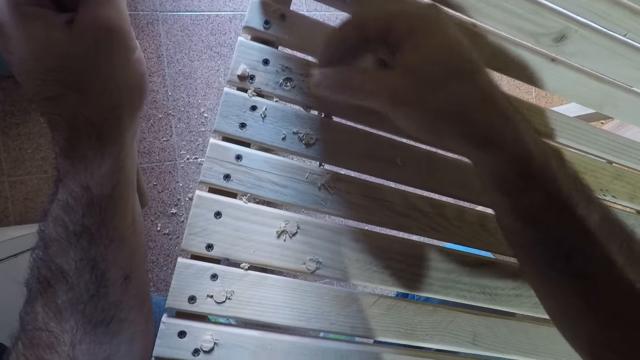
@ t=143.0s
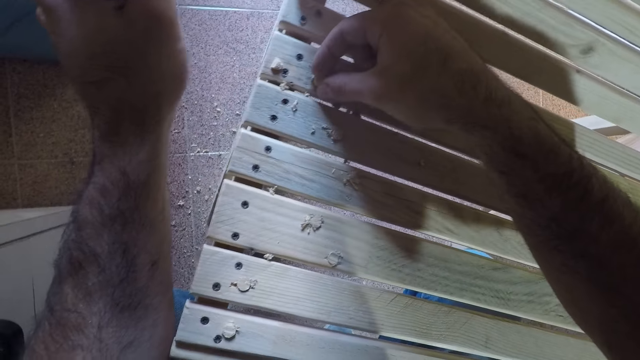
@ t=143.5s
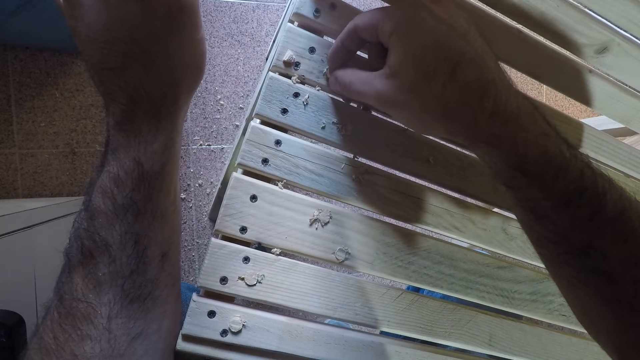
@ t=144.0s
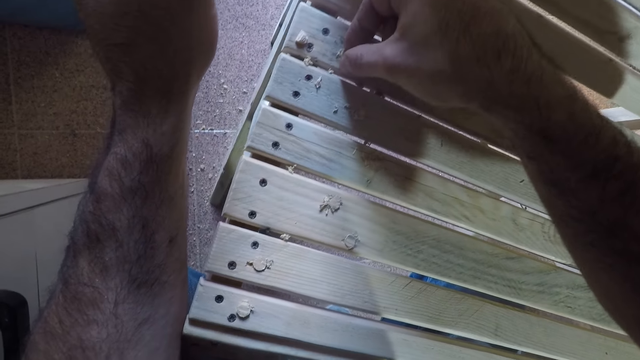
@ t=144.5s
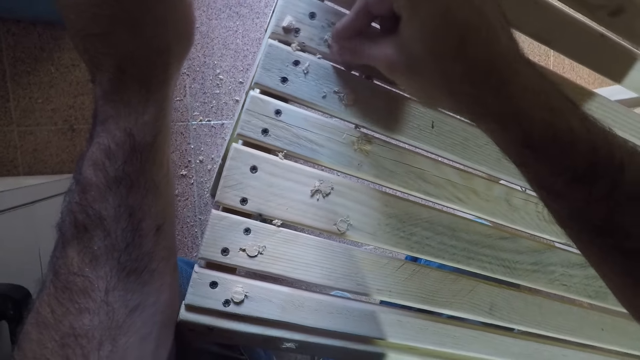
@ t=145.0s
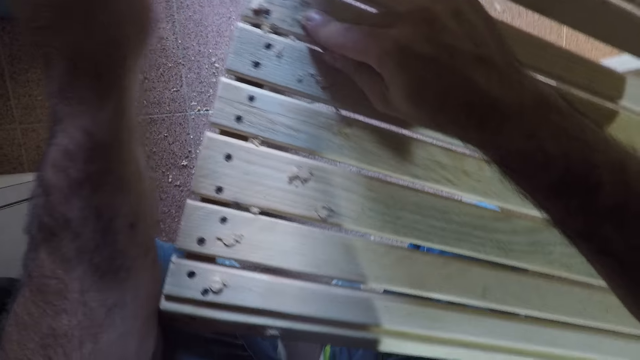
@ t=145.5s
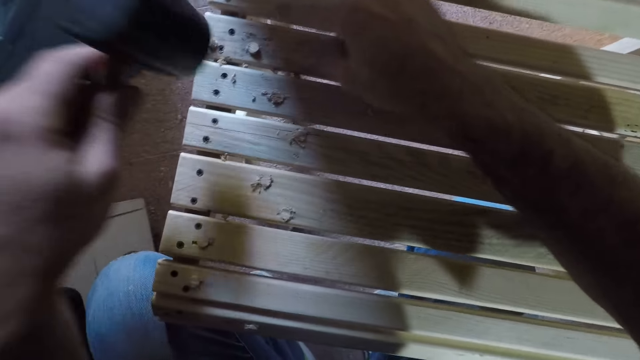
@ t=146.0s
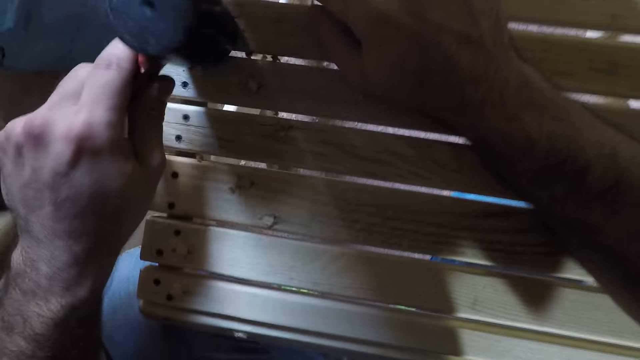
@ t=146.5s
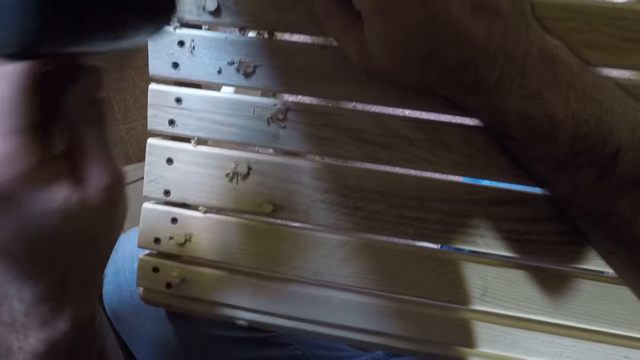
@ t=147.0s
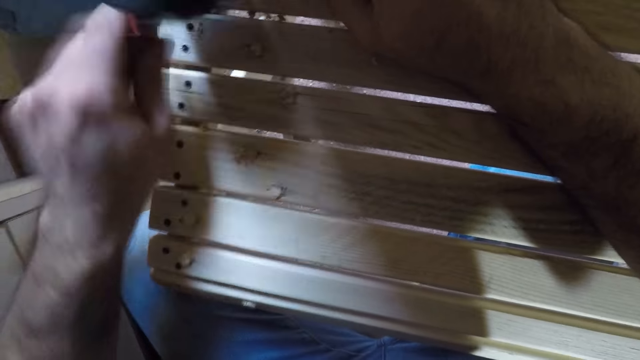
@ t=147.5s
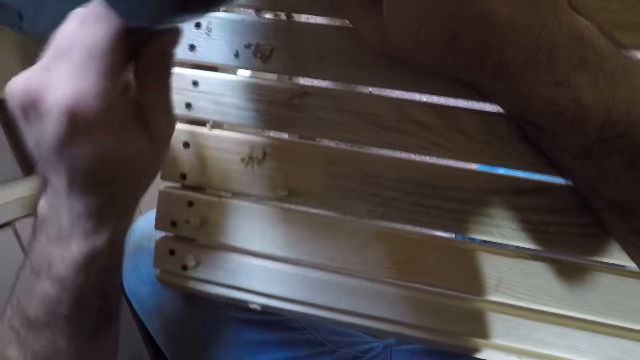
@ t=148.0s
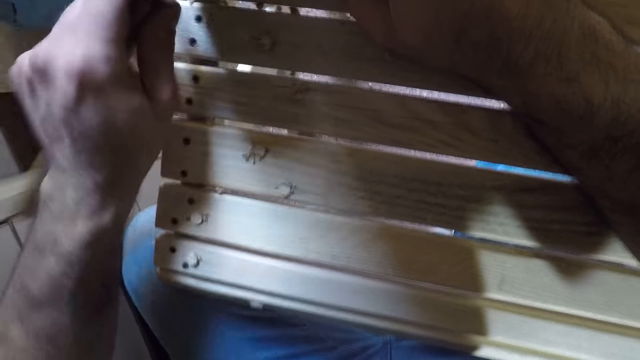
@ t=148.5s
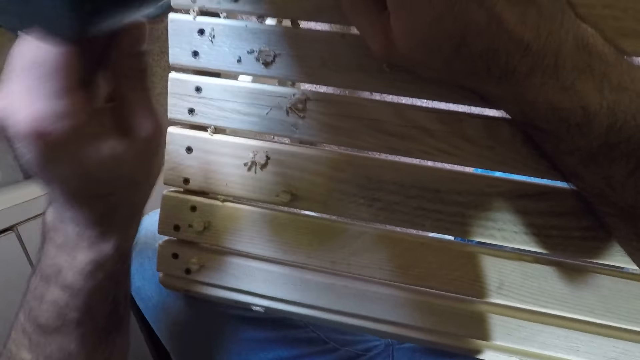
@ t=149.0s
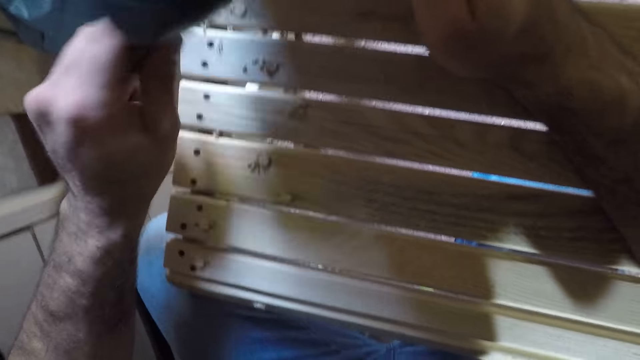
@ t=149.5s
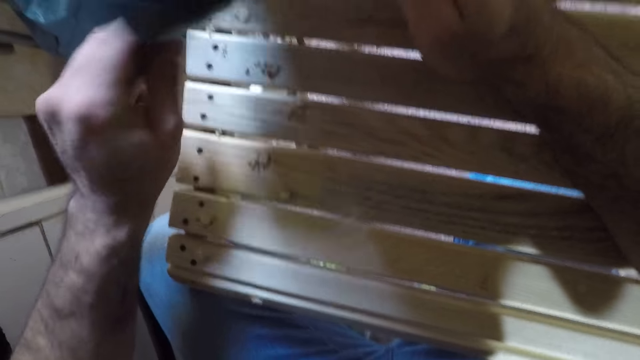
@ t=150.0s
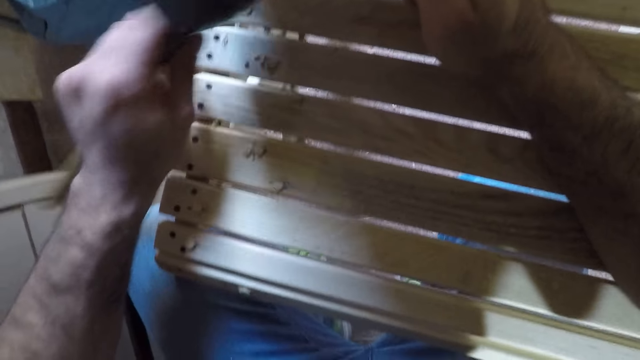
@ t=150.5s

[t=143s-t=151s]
The camera wearer fixes the beech dowel on the woodwork with his right hand. He puts the wood screw hole plug in a hole. He hits the beech dowel in the woodwork with the hammer.

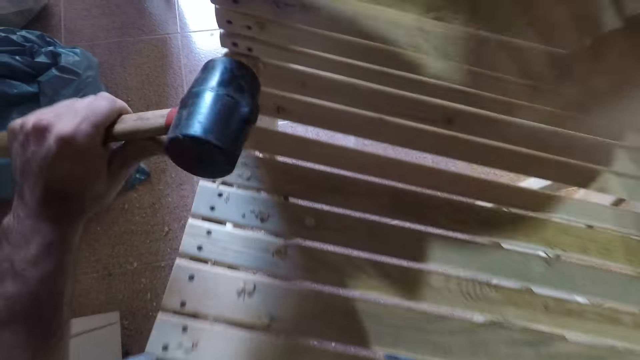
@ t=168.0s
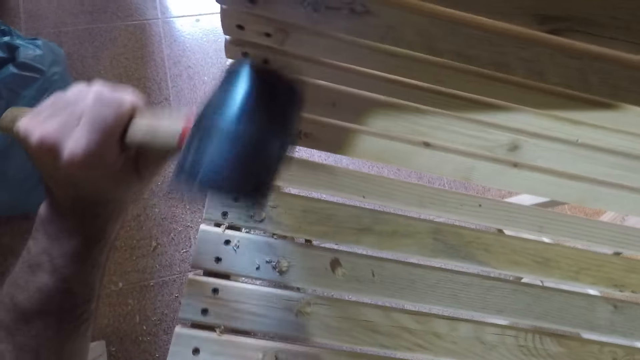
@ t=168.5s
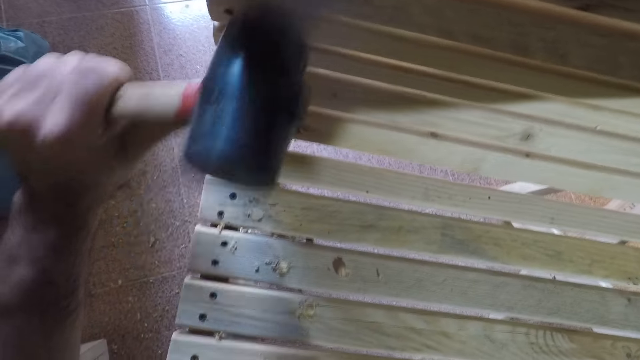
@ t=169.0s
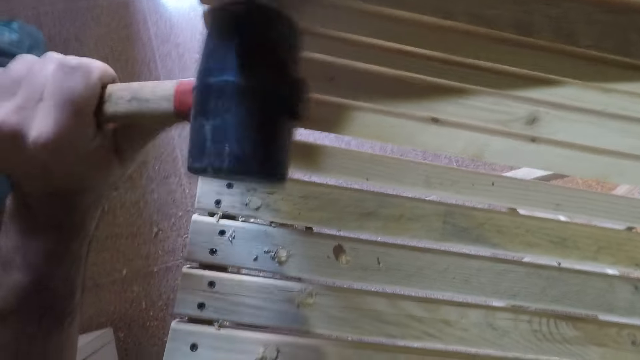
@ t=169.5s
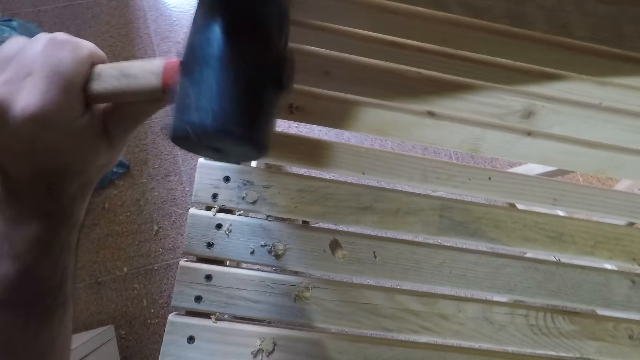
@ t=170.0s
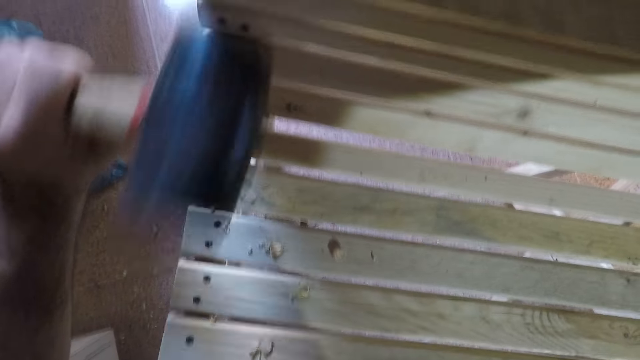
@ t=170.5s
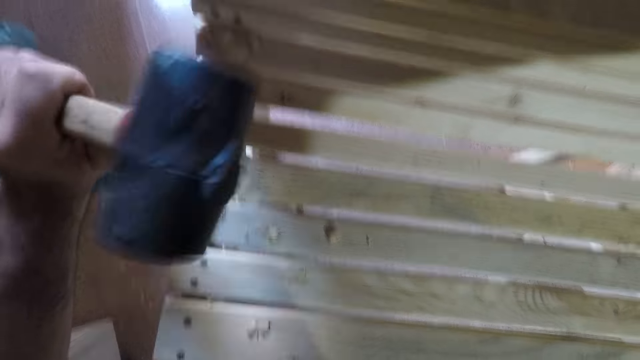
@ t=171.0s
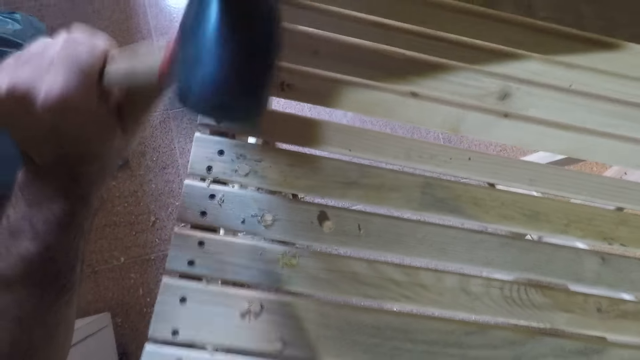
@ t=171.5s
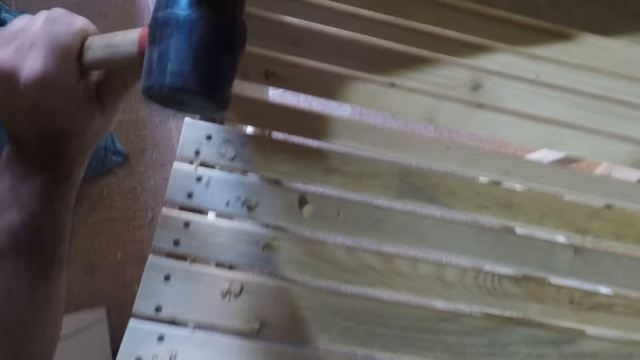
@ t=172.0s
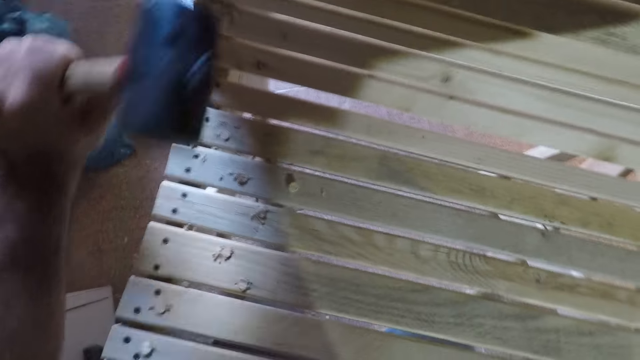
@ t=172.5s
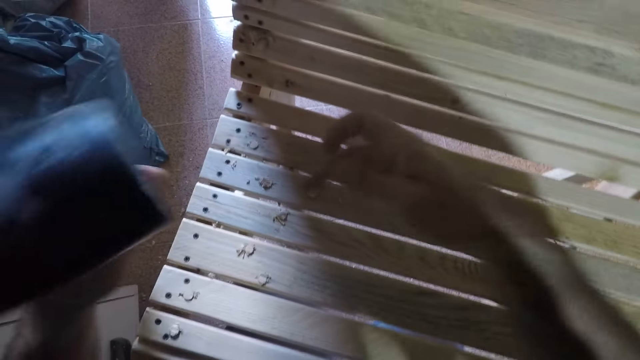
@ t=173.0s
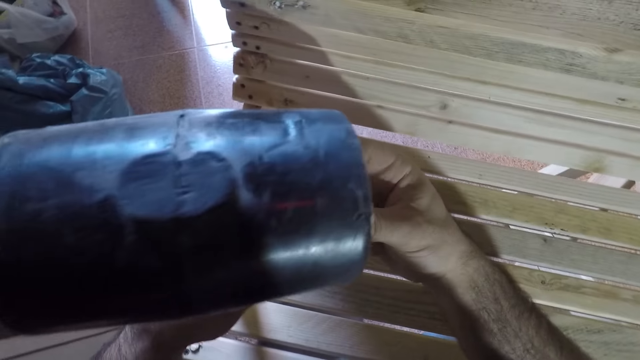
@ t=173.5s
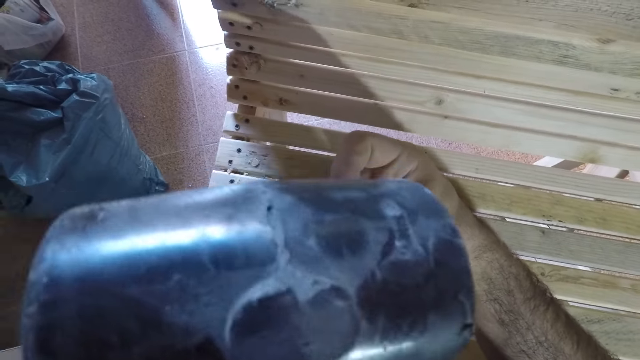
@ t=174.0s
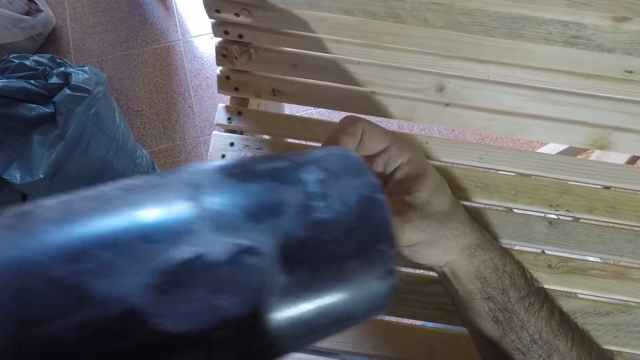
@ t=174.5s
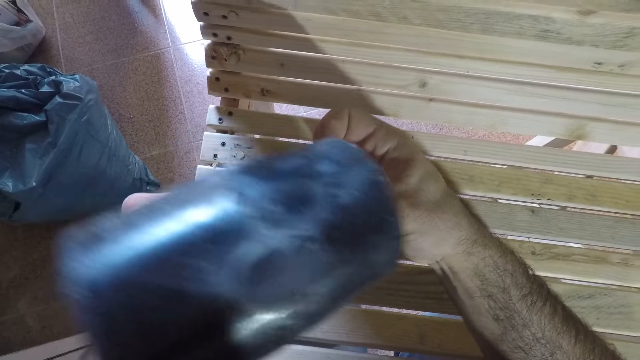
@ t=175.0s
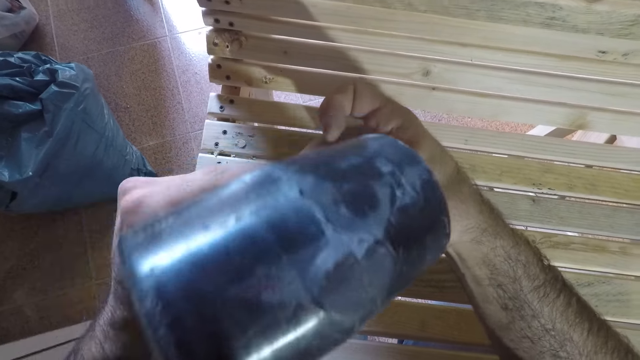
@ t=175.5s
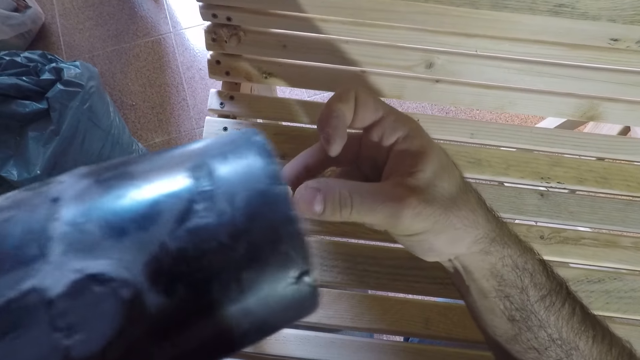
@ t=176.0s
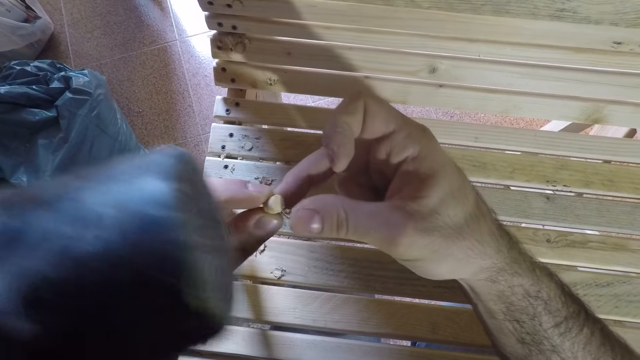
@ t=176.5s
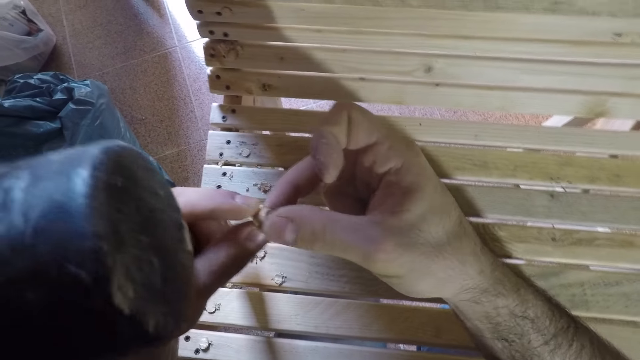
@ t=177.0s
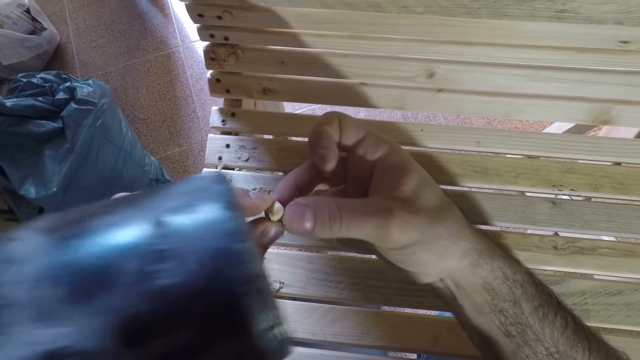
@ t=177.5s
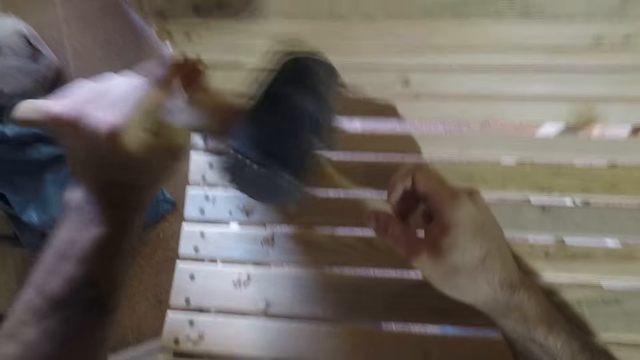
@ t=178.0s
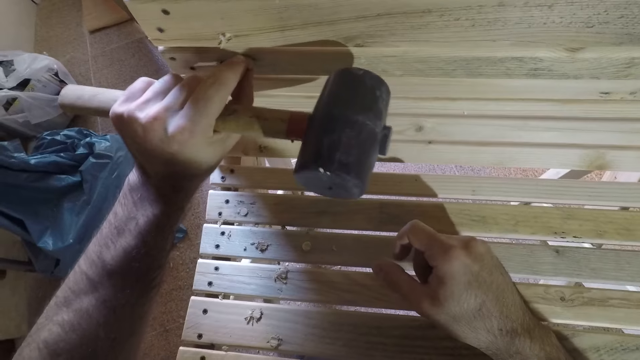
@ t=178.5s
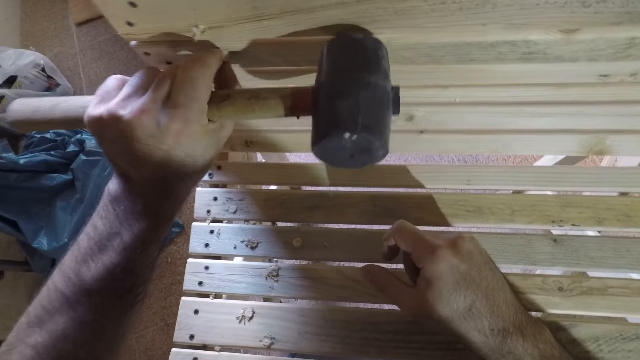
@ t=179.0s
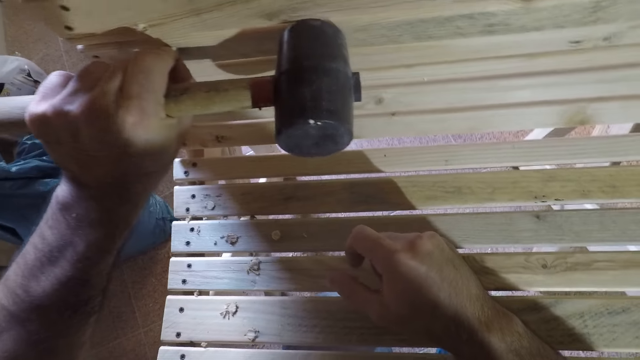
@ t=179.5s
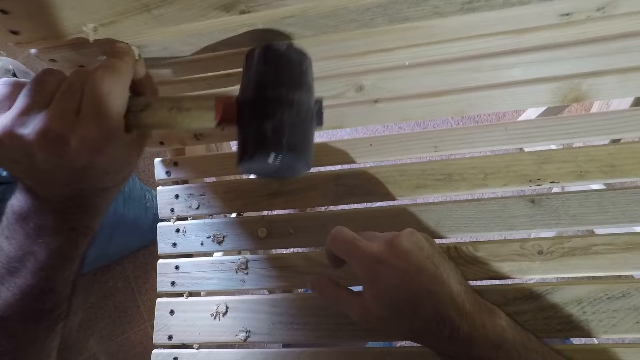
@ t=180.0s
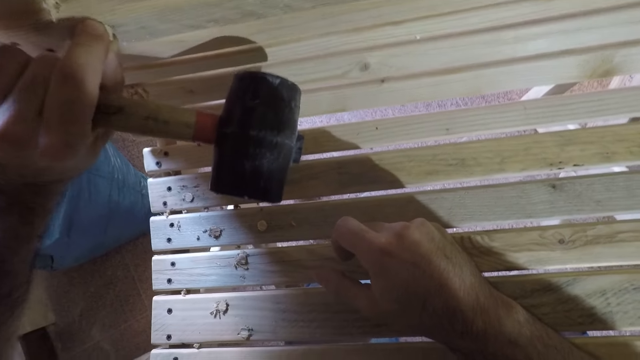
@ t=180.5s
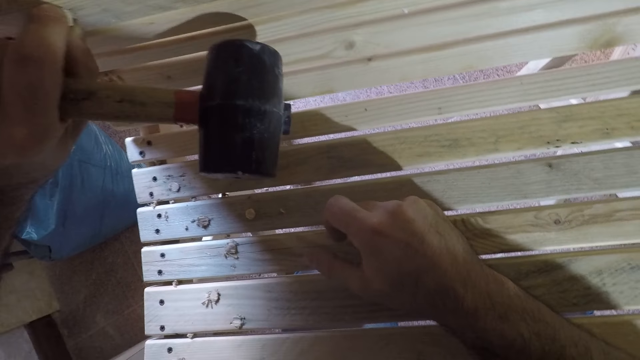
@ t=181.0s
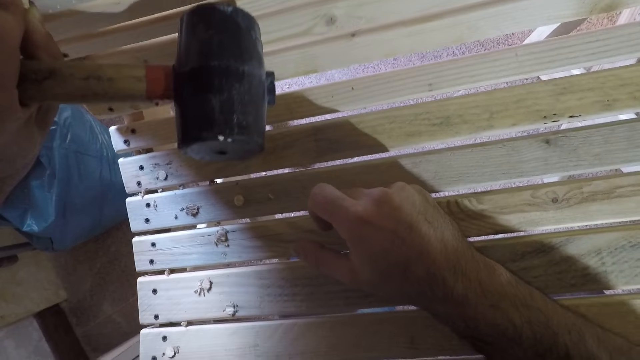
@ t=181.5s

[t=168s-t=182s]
The camera wearer holds the hammer with both hands. He hits the beech dowel in the woodwork with the hammer in his left hand. He adjusts another beech dowel with both hands. He looks at the wood screw hole plug in his hand. He fixes the beech dowel on the woodwork with his left hand. He puts the wood screw hole plug in a hole.
